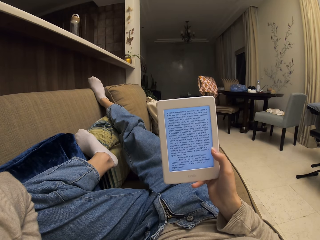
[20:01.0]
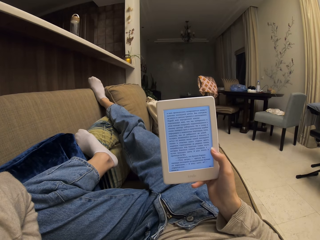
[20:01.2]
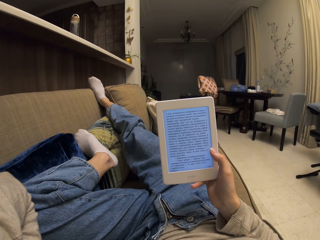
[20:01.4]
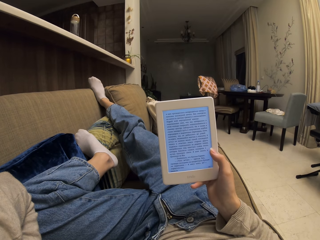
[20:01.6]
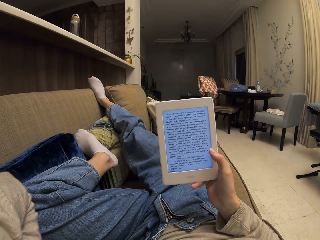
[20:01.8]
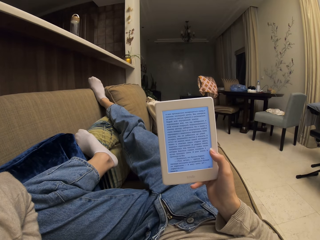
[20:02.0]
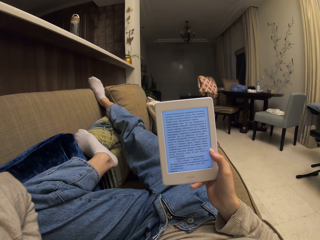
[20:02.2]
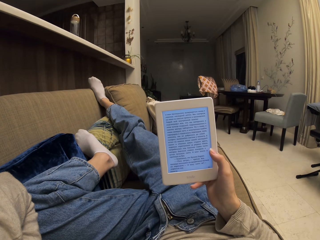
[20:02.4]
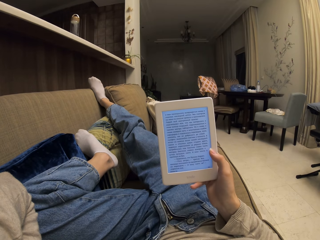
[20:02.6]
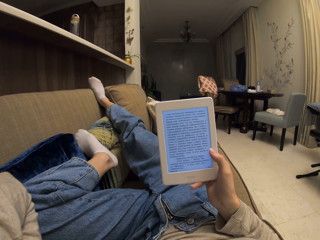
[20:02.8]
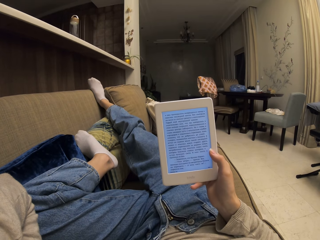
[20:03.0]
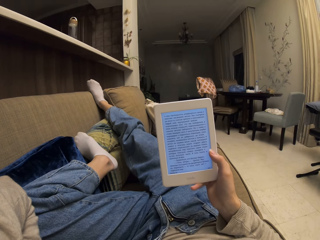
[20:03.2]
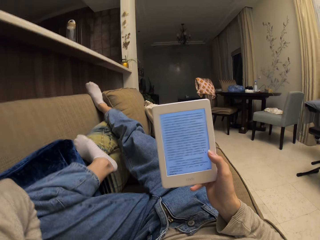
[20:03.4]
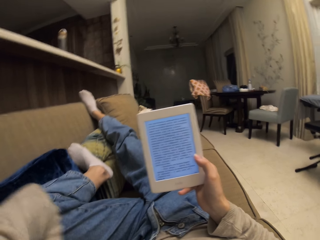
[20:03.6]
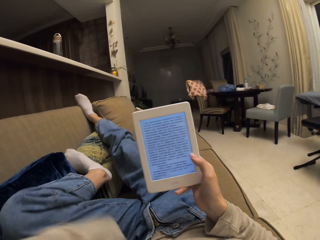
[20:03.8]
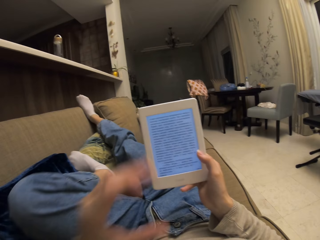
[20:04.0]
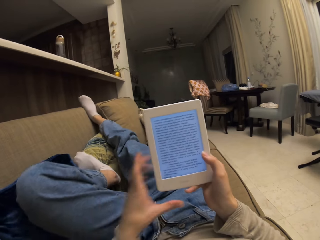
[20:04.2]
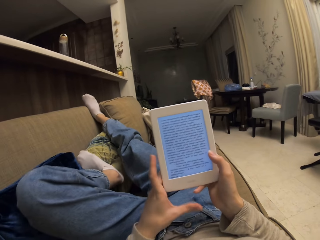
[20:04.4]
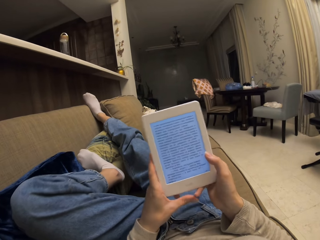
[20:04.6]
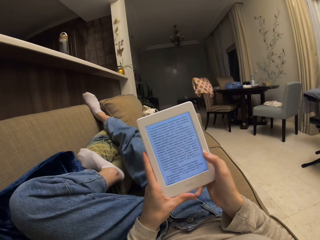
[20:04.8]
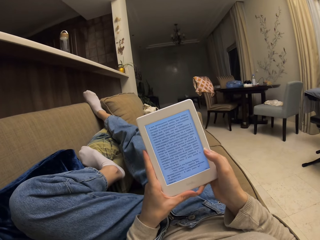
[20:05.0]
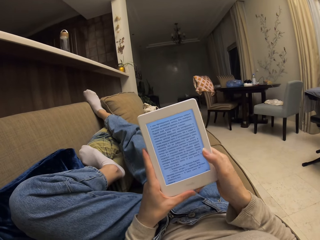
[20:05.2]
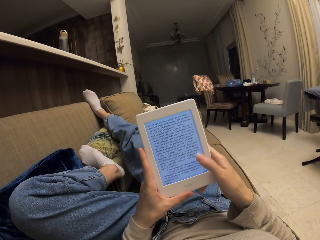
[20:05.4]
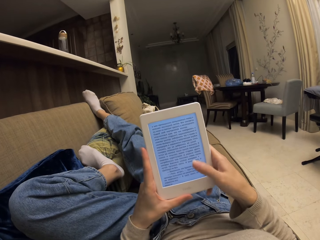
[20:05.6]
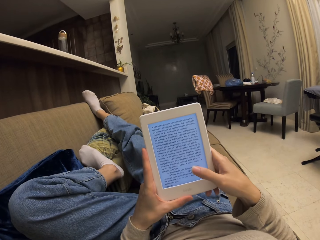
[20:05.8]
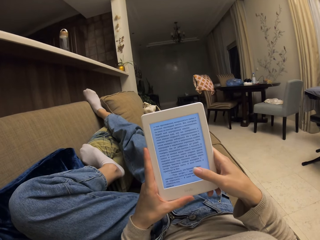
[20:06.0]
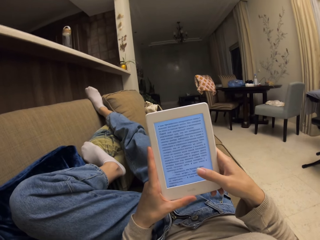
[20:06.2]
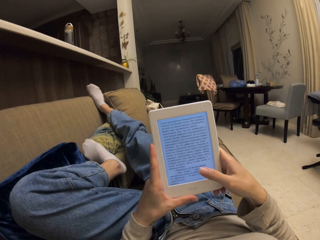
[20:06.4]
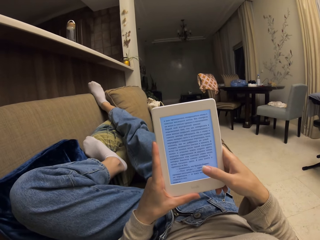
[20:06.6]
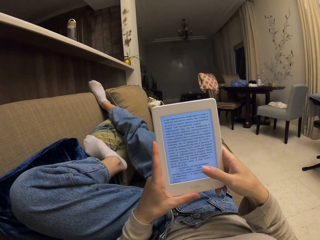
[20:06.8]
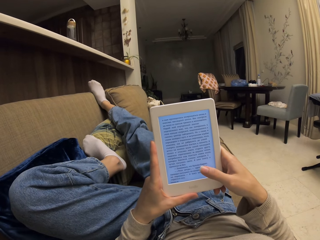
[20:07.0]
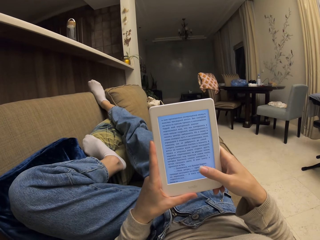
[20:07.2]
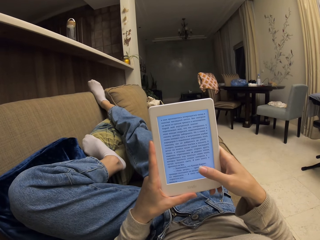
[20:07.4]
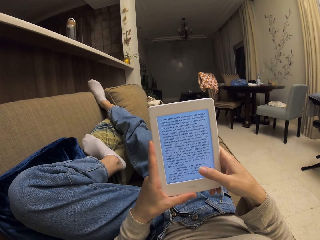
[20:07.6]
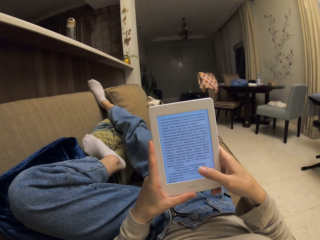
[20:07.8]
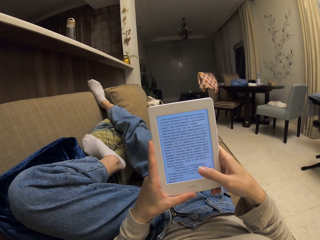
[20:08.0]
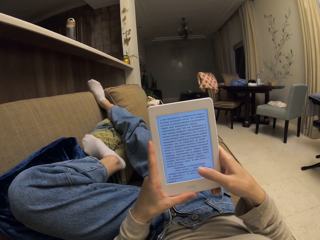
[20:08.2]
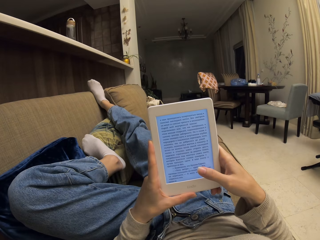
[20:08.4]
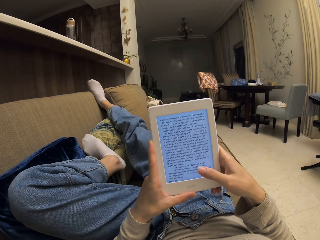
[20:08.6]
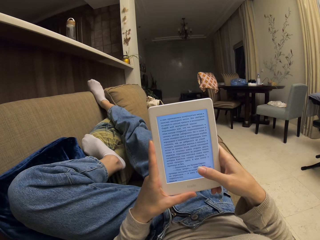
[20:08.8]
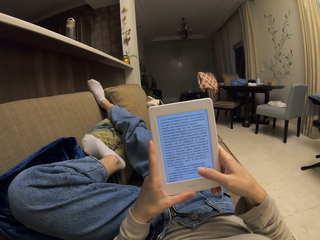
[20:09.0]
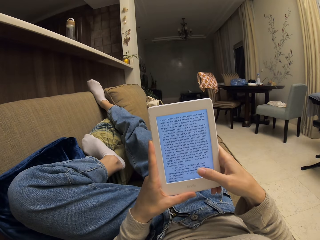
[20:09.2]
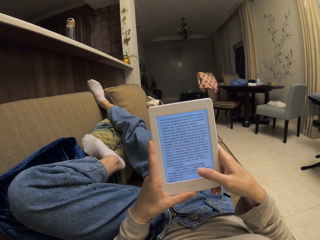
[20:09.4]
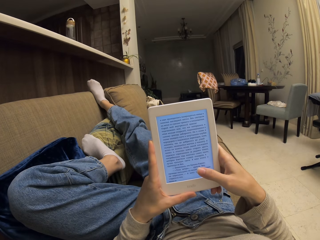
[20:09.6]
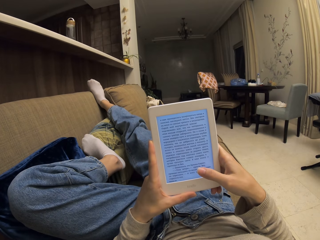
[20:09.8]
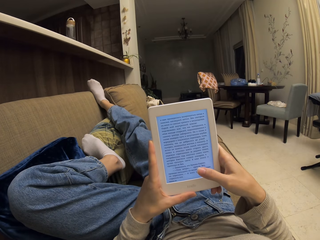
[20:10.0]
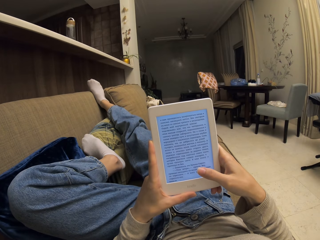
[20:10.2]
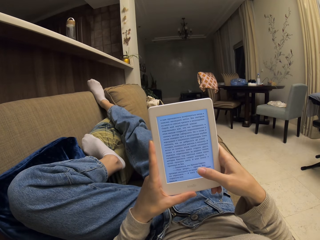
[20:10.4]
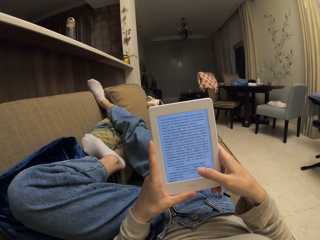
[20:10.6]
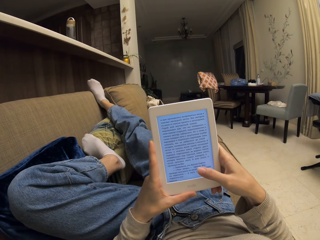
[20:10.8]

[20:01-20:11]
The camera wearer holds the phone with both hands.

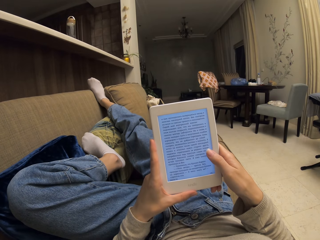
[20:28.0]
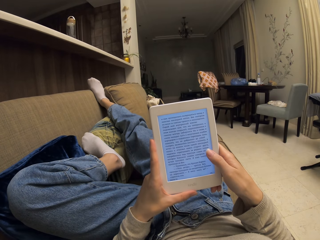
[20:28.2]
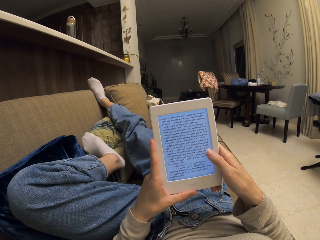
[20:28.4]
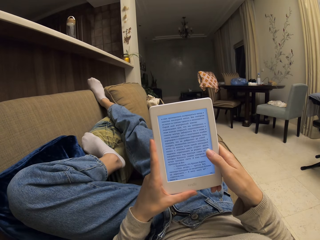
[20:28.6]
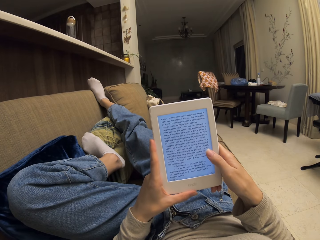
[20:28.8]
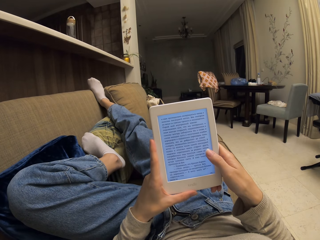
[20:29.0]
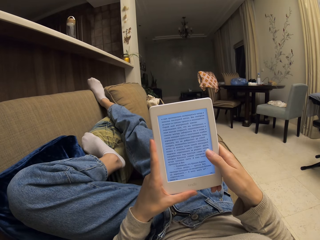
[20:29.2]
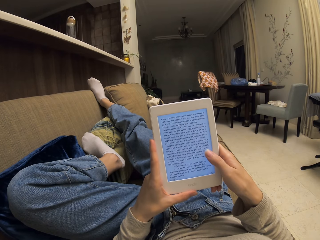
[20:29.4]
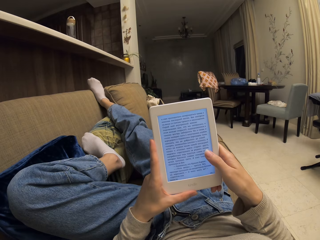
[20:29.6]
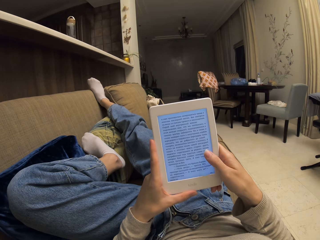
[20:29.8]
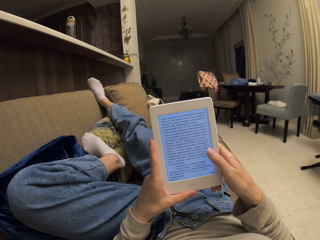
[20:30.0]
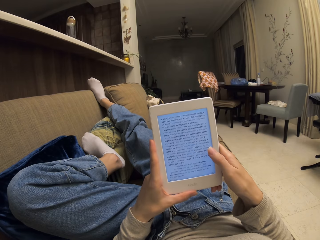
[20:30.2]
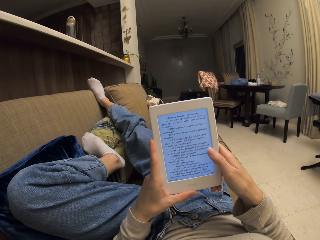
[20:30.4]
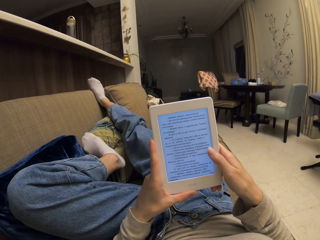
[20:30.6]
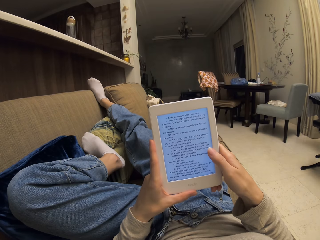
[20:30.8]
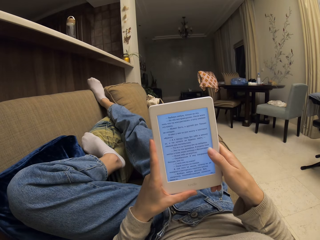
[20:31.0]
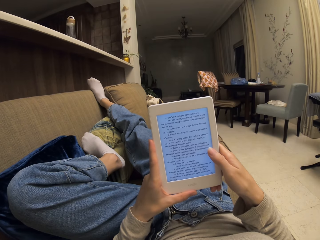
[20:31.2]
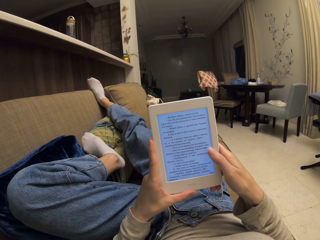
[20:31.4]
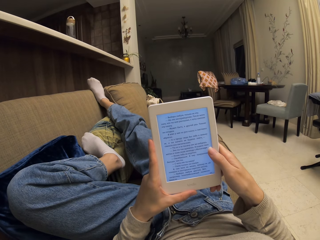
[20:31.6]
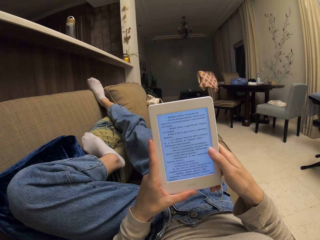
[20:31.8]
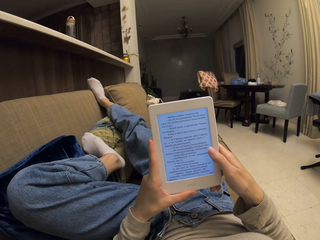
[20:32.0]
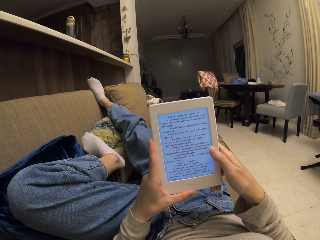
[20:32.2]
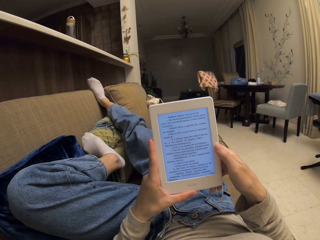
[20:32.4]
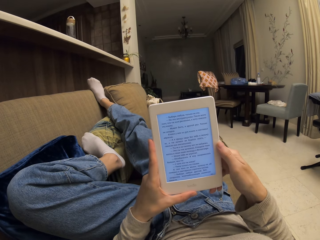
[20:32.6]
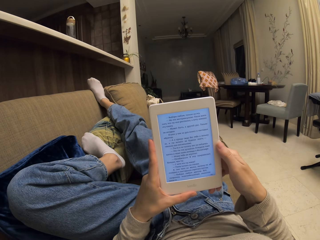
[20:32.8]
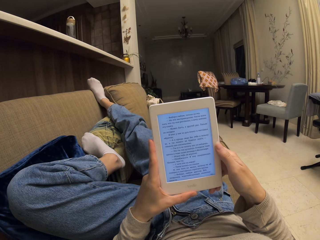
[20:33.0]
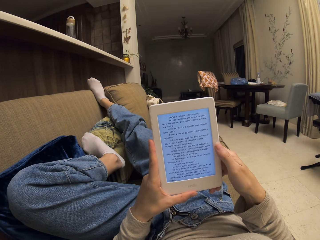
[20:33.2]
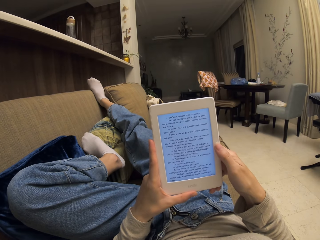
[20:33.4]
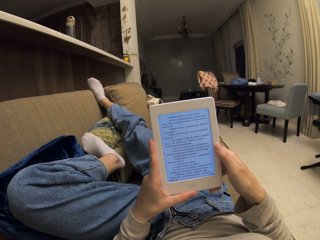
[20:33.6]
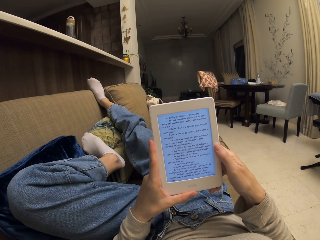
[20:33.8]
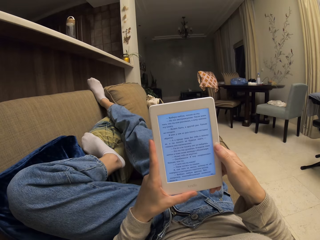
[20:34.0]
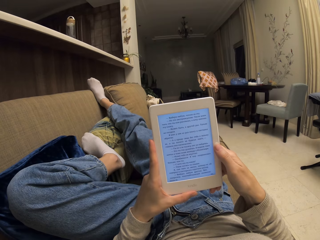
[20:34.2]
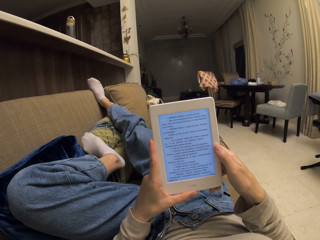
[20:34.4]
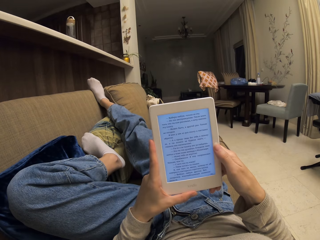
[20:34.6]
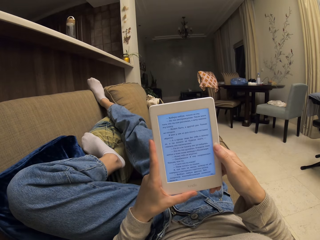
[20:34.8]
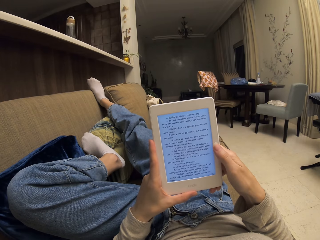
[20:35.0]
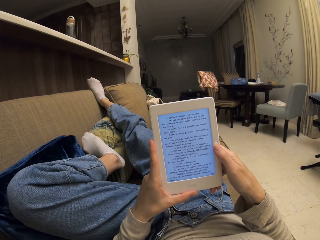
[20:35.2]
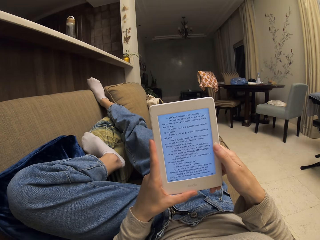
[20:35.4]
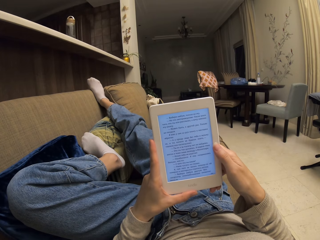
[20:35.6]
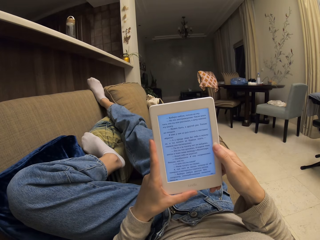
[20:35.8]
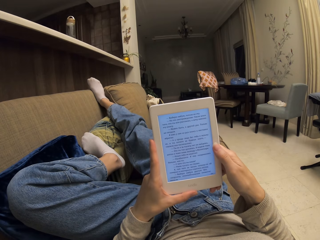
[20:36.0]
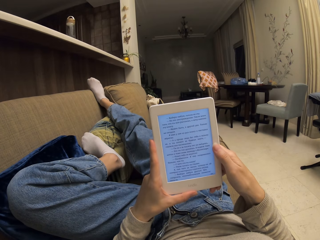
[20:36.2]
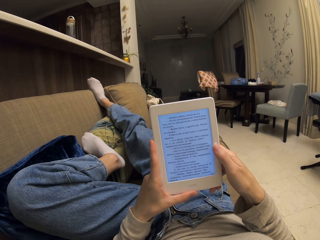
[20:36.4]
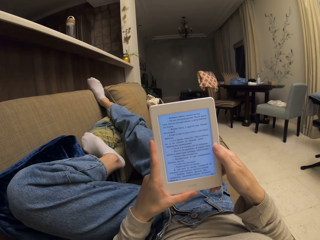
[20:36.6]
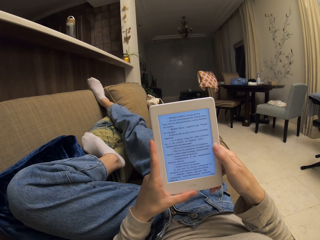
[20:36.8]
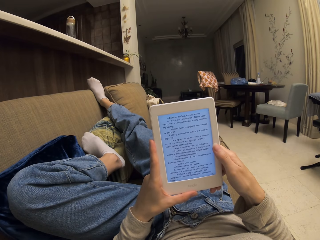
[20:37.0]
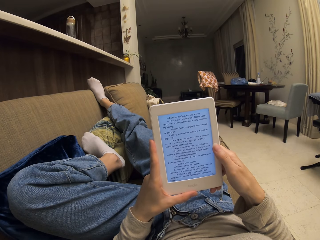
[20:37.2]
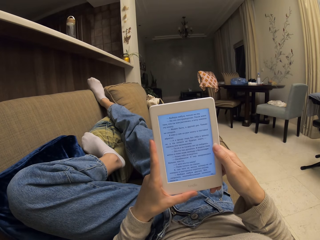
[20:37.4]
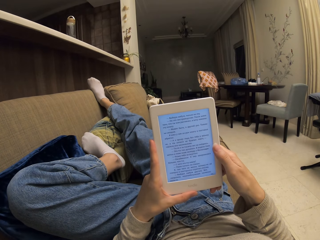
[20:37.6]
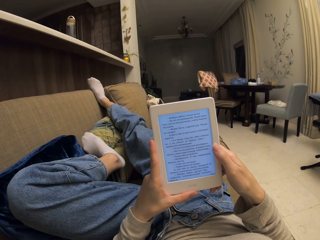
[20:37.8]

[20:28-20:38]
The camera wearer taps on the screen of the phone. They read from the phone.

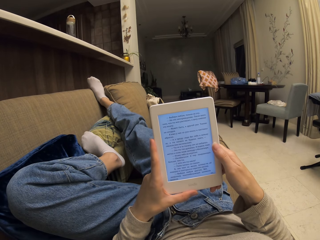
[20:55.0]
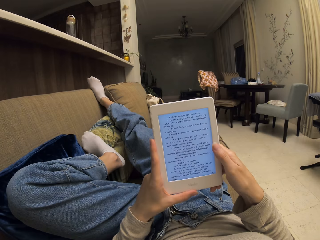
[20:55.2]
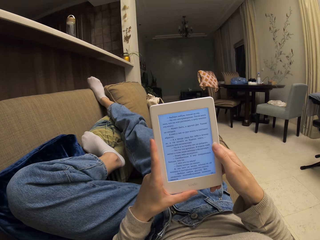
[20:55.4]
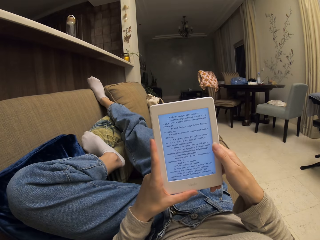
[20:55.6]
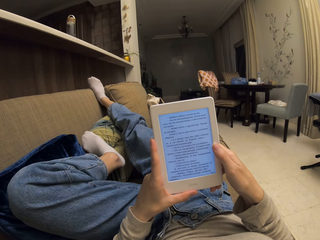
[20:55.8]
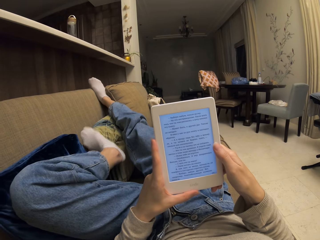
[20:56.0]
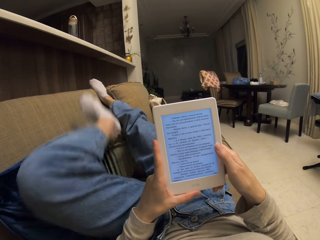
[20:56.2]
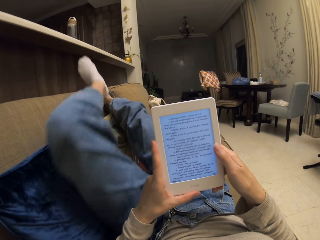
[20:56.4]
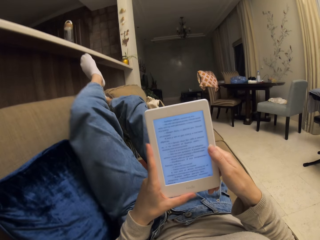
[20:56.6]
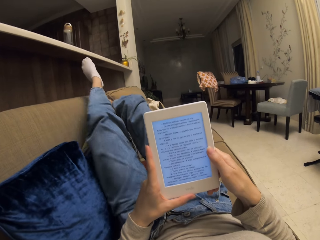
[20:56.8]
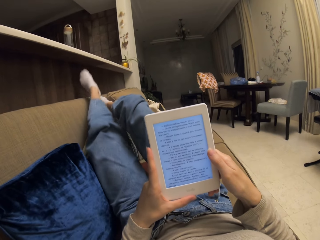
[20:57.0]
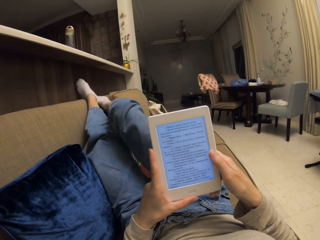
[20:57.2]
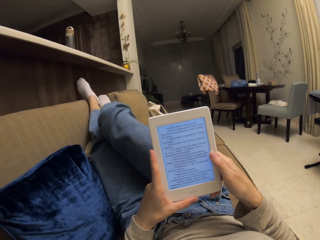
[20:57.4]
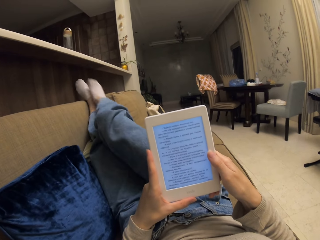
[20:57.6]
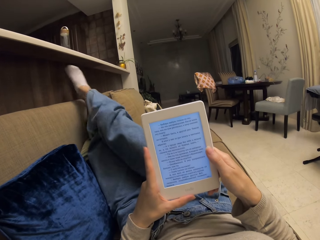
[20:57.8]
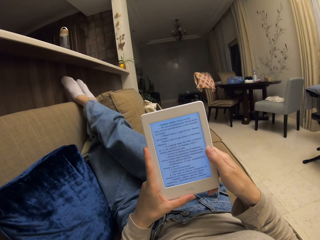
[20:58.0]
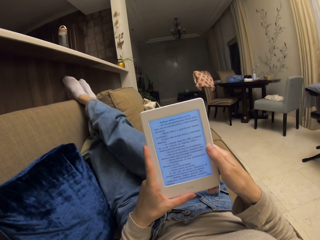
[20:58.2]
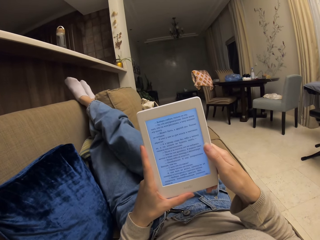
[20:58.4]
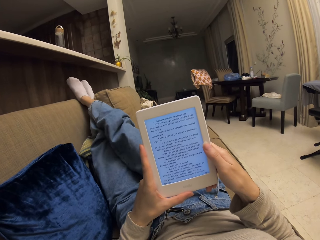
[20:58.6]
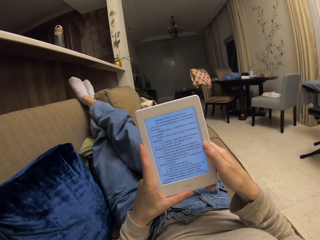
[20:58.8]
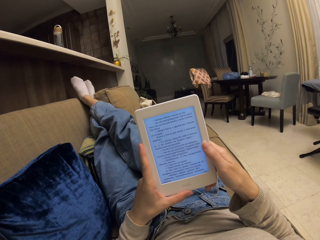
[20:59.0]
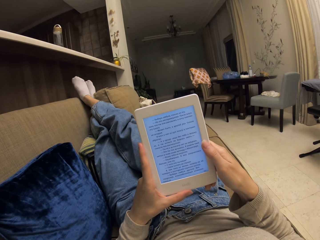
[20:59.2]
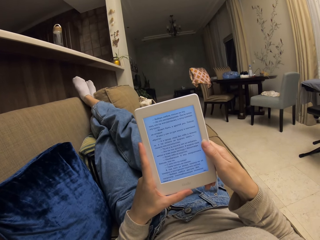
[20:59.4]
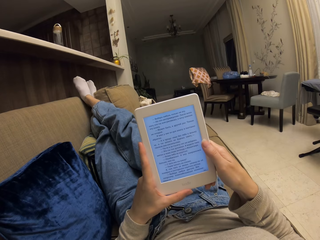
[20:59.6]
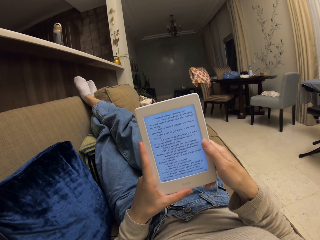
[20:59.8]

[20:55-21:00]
The camera wearer stretches the legs.
